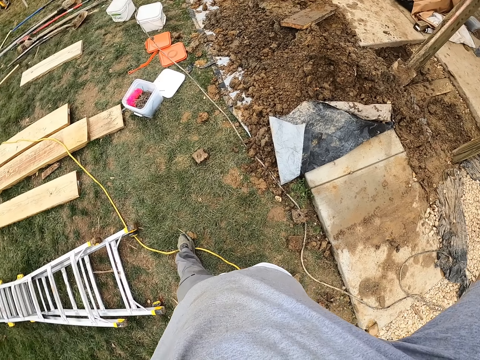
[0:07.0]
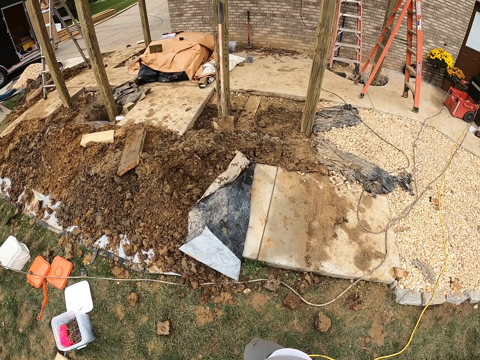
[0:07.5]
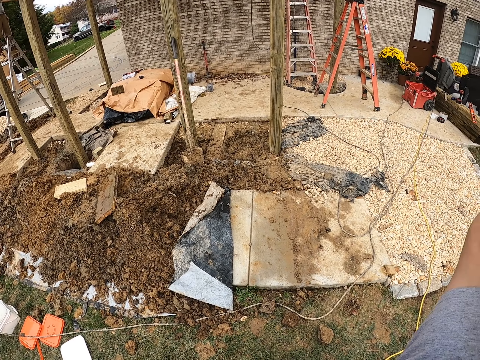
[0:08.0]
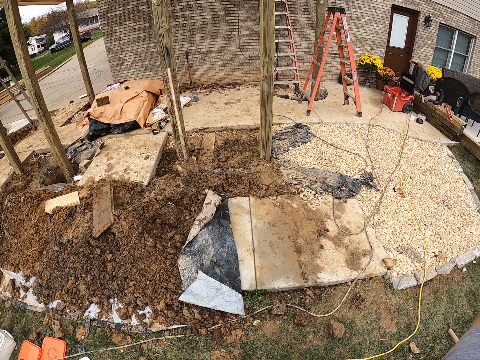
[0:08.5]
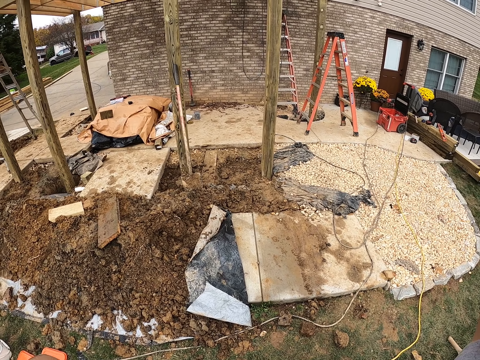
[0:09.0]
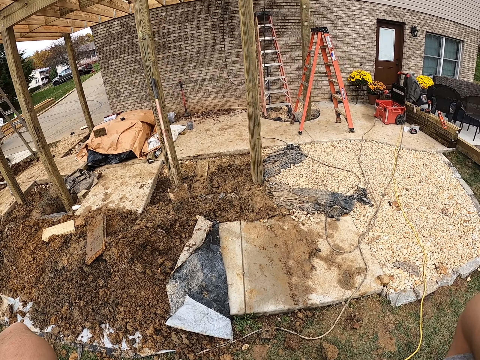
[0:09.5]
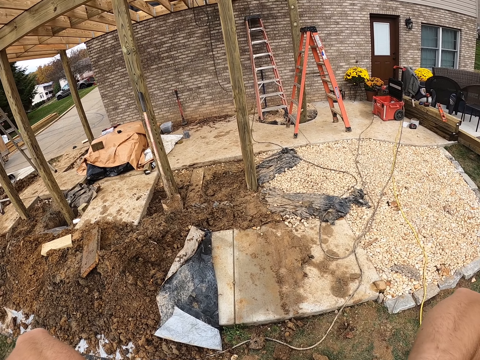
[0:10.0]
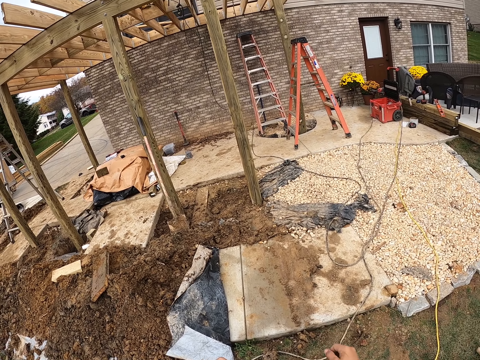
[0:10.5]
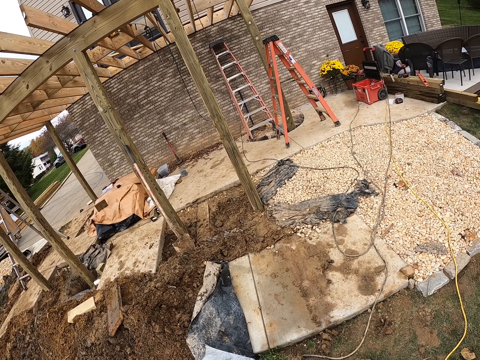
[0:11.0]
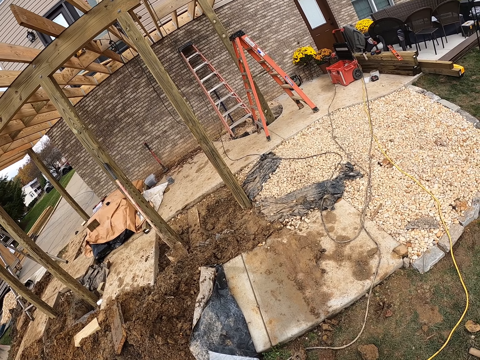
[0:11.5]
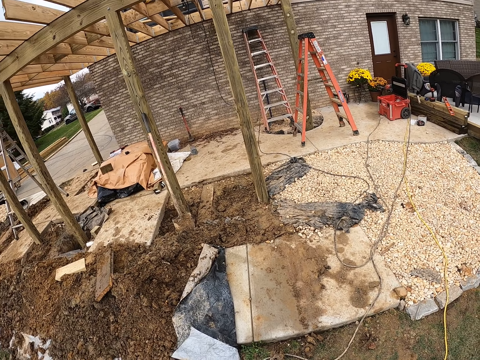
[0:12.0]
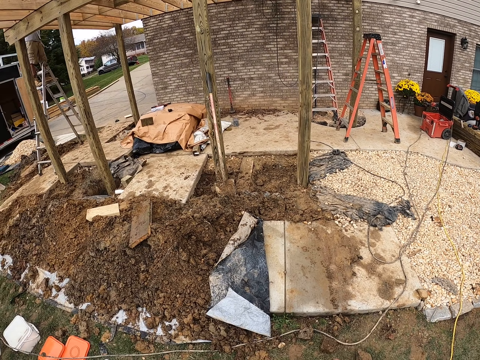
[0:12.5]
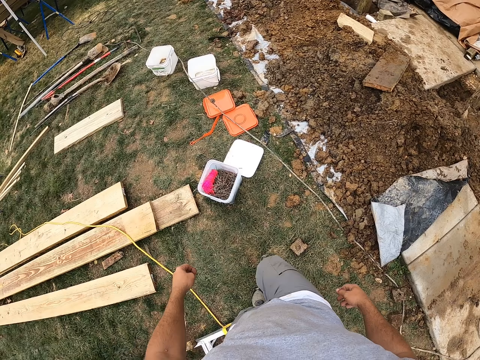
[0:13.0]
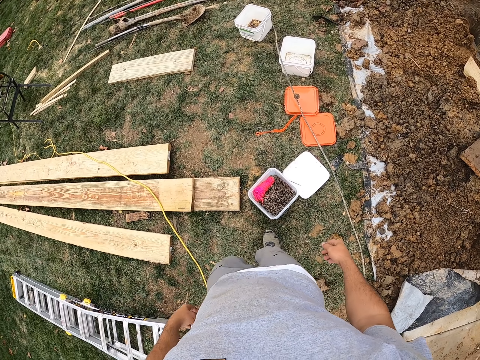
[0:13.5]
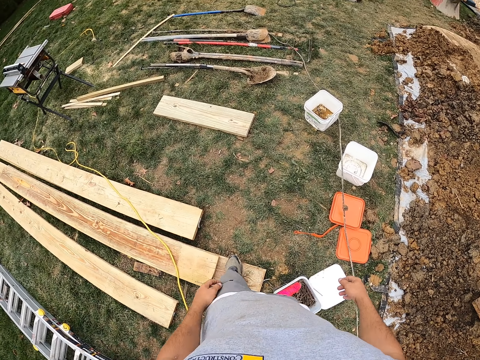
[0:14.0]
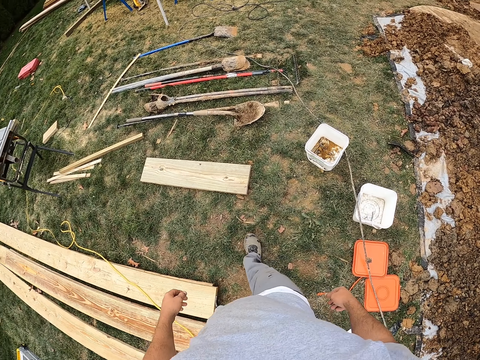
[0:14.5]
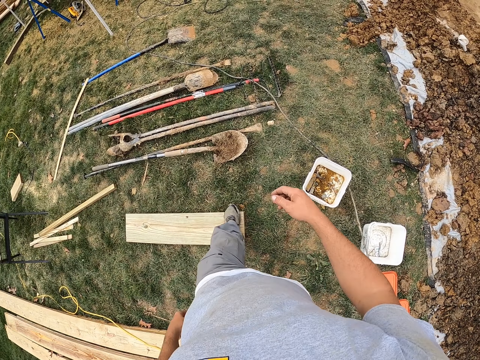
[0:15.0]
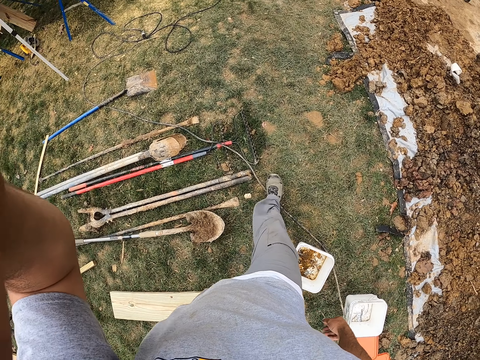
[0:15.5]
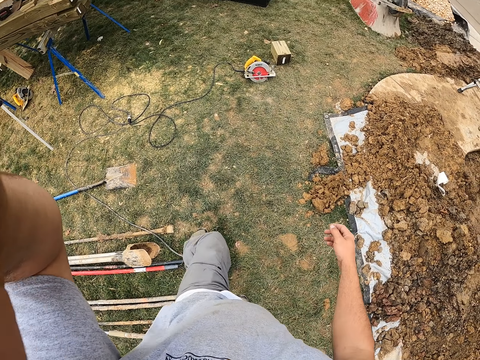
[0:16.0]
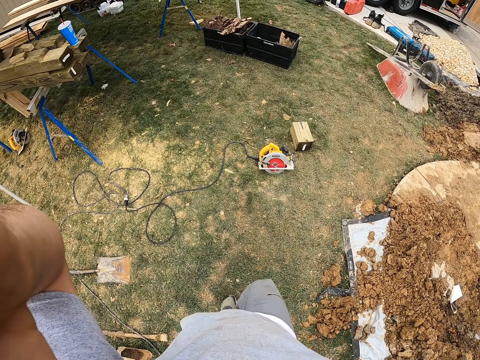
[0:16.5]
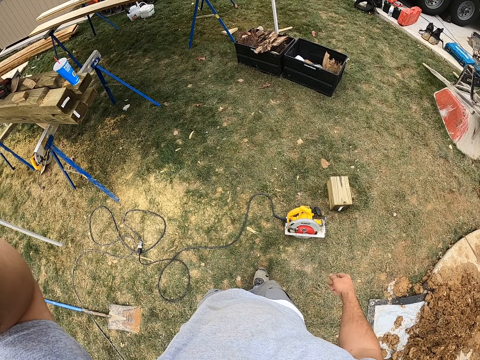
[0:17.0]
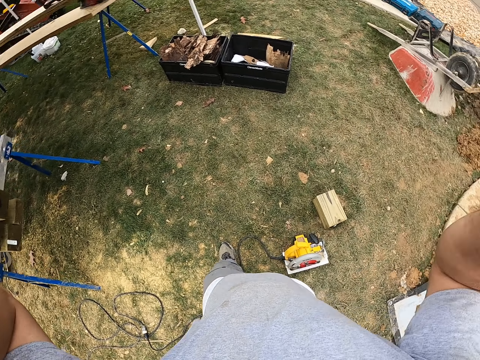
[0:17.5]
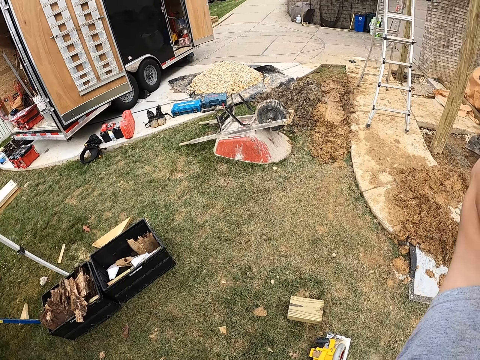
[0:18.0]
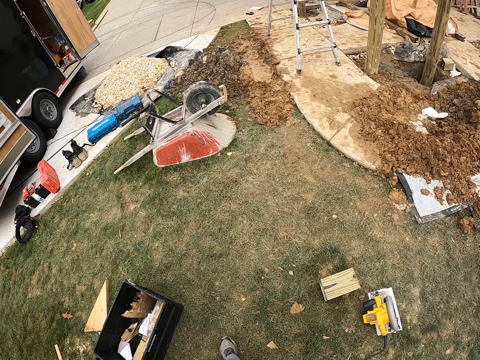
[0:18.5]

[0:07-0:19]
The camera wearer looks around the compound. They walk on the compound. They align a camera. They hold the camera.

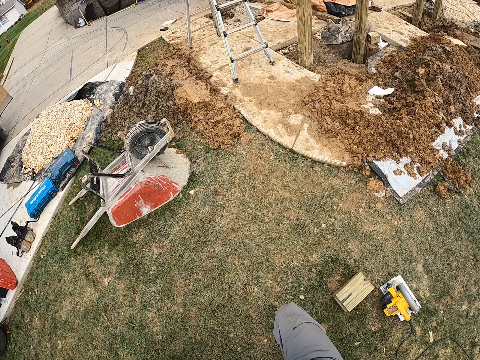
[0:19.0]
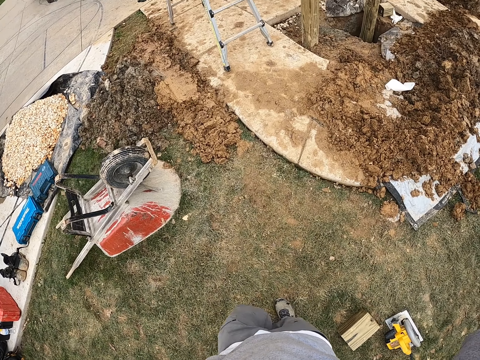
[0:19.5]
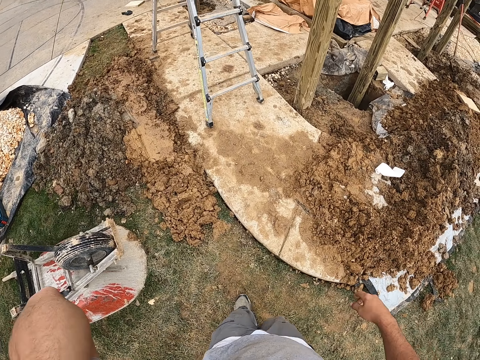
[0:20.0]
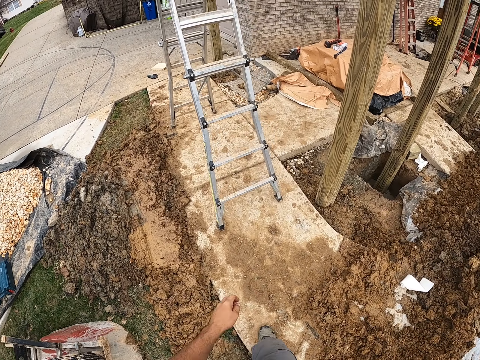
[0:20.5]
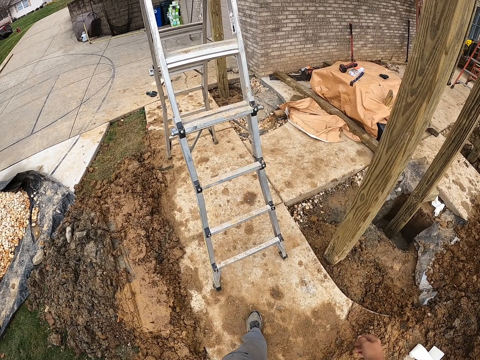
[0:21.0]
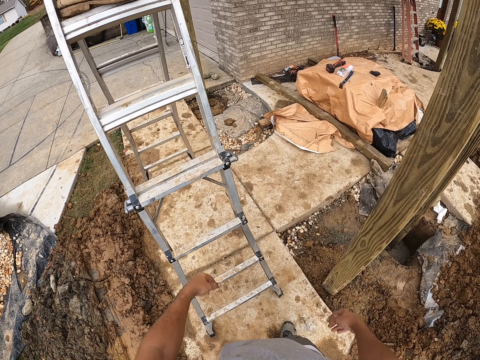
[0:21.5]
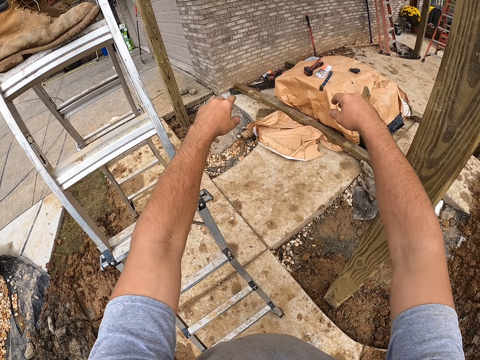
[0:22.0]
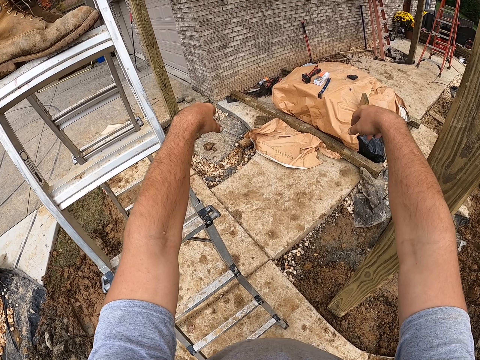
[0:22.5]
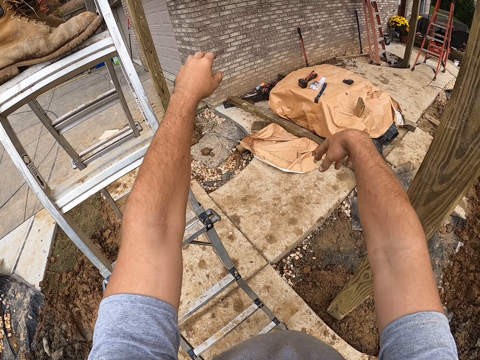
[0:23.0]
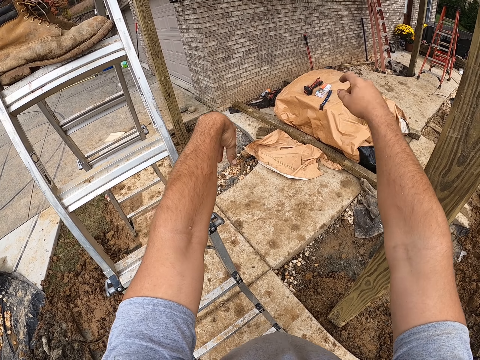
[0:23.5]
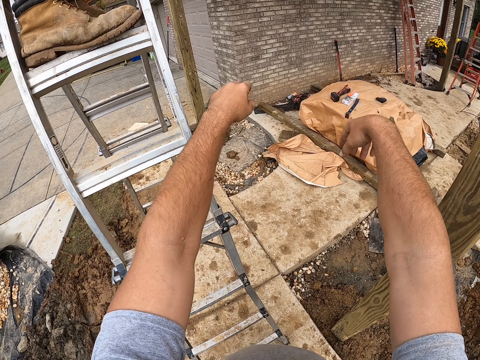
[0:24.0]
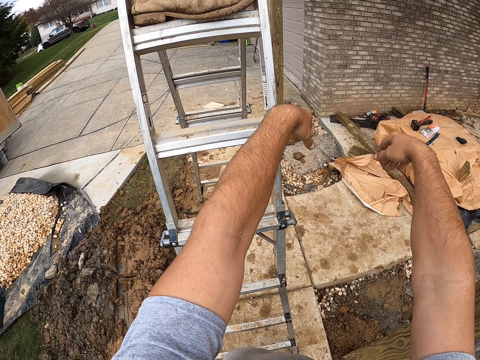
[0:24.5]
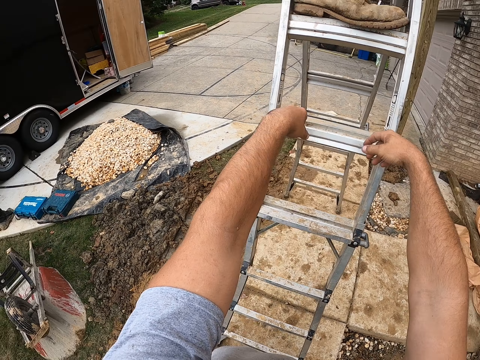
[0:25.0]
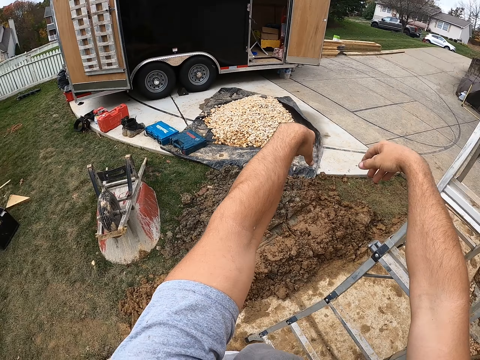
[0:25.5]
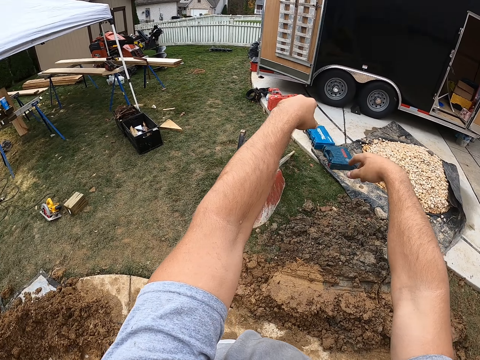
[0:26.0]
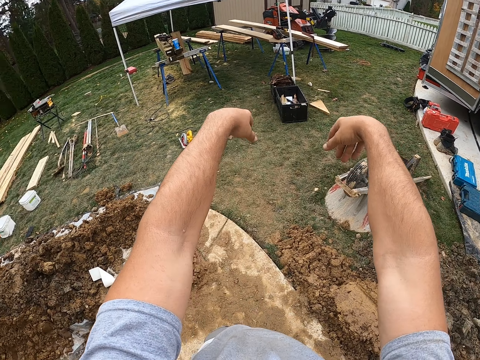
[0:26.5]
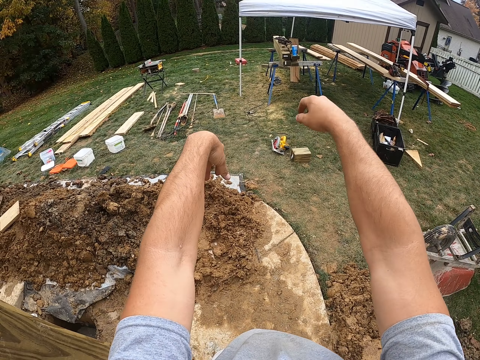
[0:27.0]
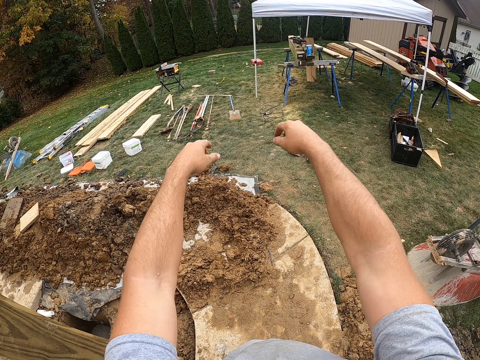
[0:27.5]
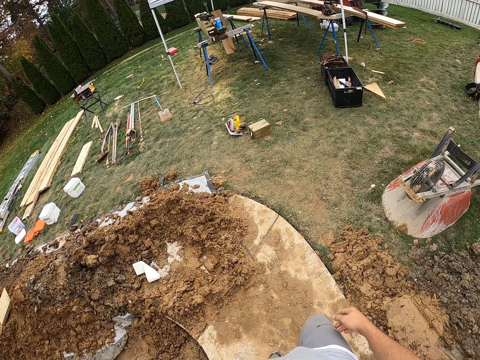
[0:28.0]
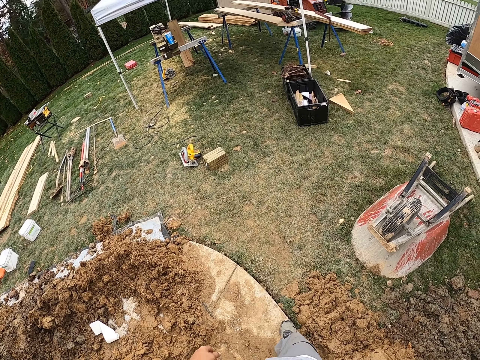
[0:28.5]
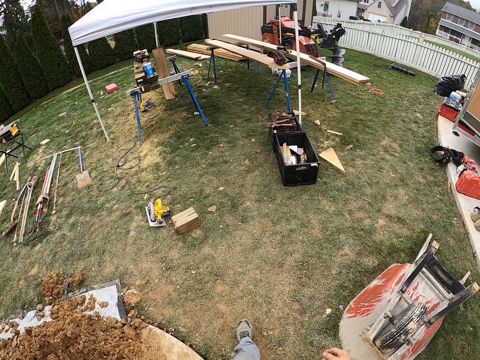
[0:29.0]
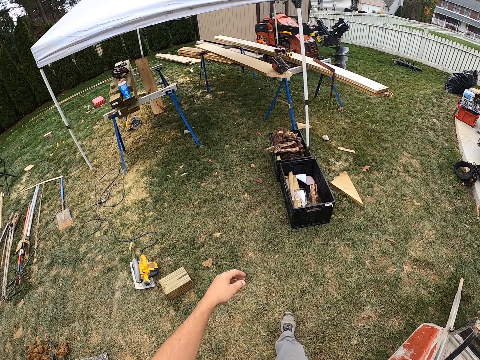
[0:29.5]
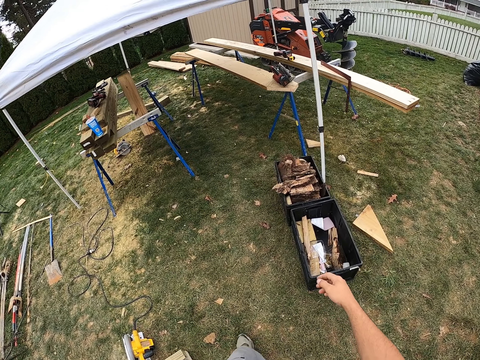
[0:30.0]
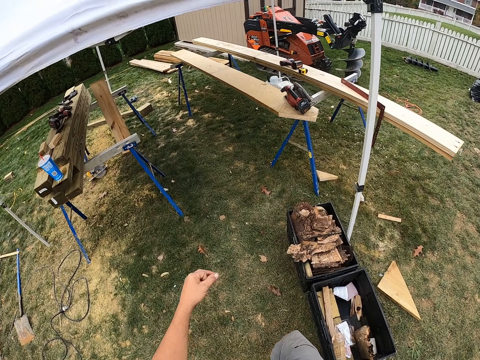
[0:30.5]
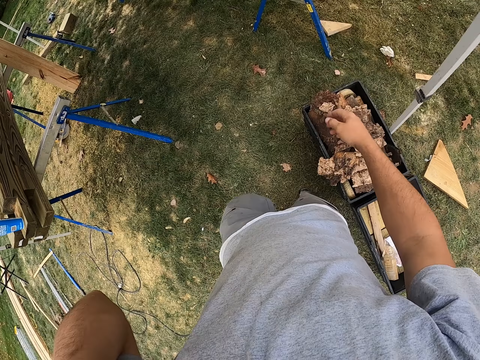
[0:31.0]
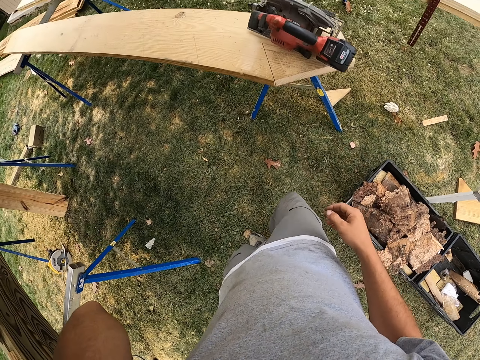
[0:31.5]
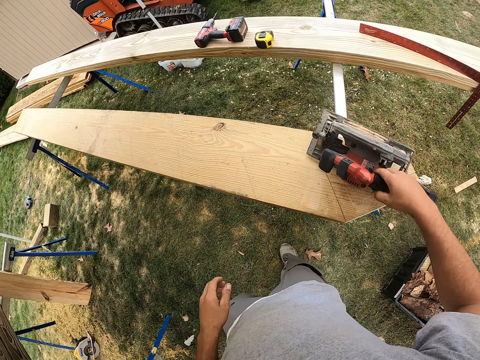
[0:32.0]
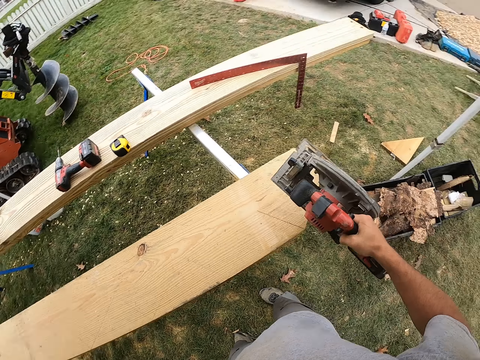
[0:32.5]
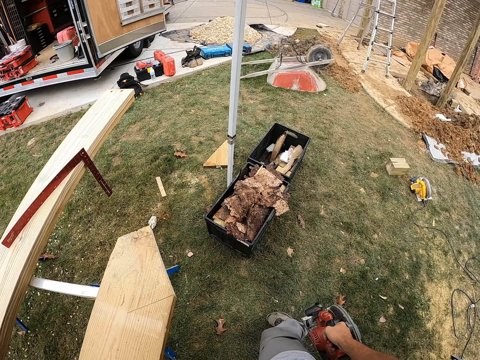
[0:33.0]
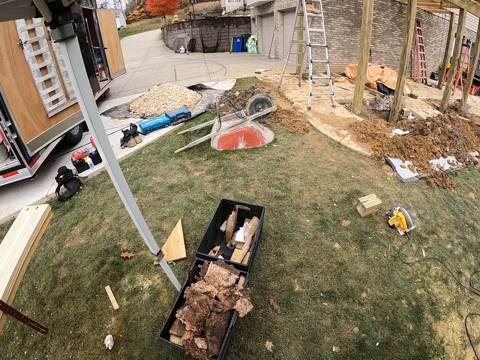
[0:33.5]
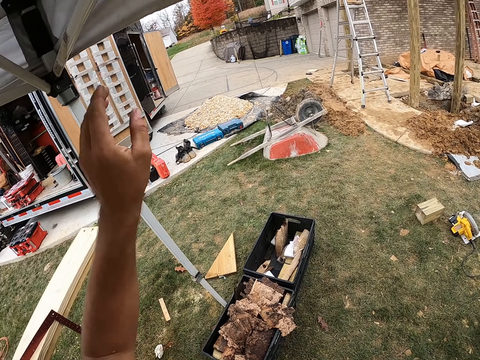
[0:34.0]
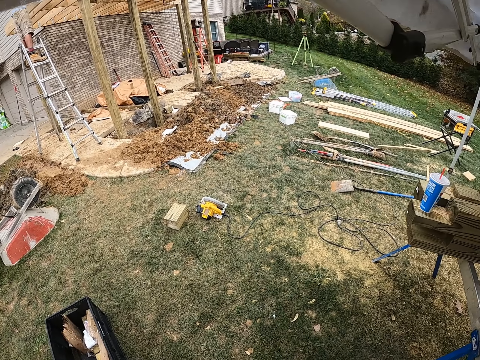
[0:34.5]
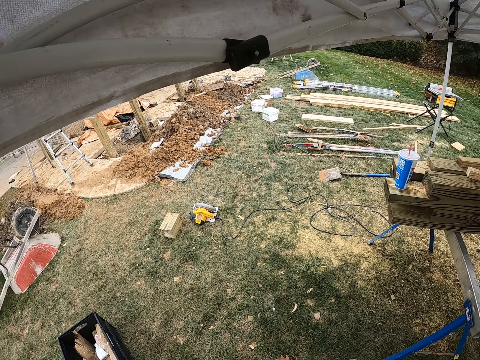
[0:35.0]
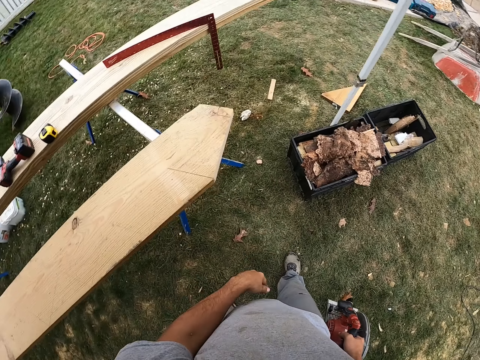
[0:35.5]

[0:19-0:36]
The camera wearer adjusts the camera. They walk at the construction site, put hands on a ladder and swing hands. They turn around the compound. They swing hands. They walk at the construction site. They touch the face. They pick up a jigsaw or wood circular saw on the wood. They walk at the construction site. They put a hand on the pole. They touch the tent roof. They look around.
